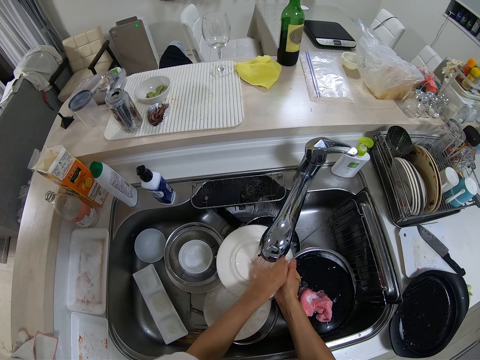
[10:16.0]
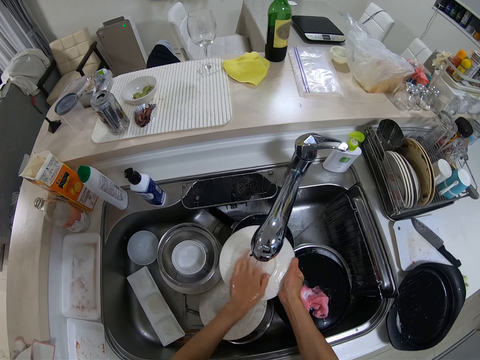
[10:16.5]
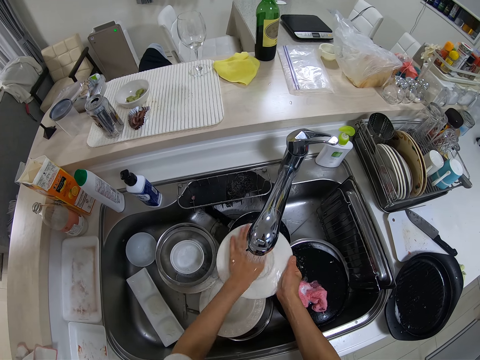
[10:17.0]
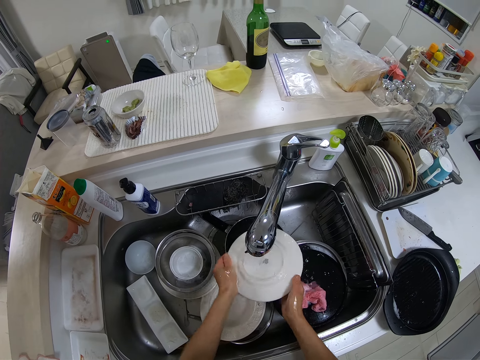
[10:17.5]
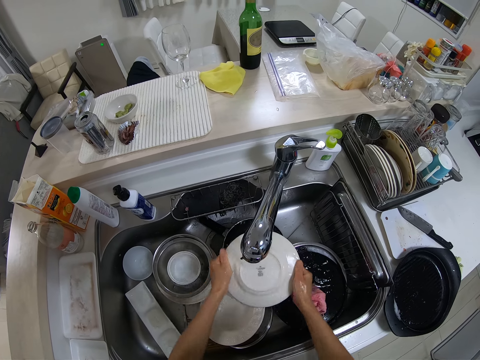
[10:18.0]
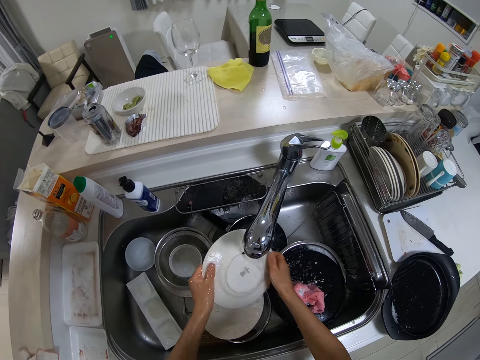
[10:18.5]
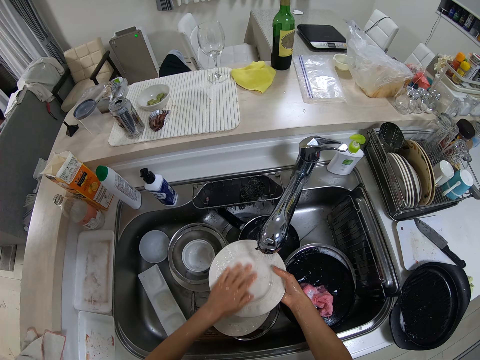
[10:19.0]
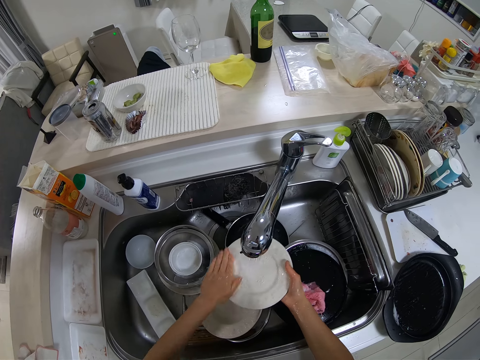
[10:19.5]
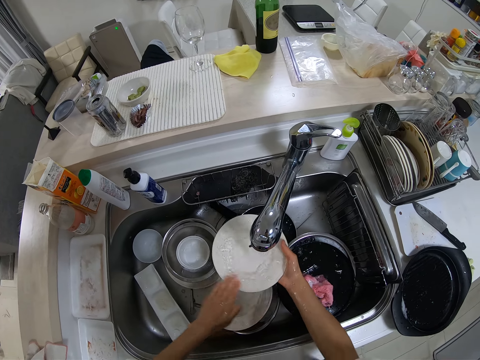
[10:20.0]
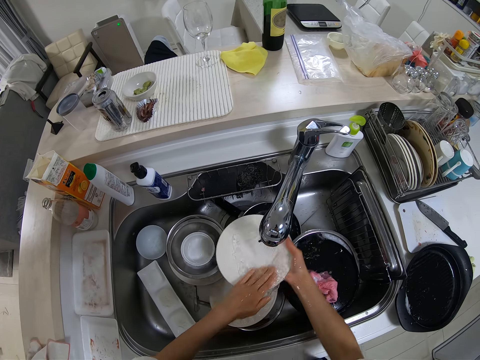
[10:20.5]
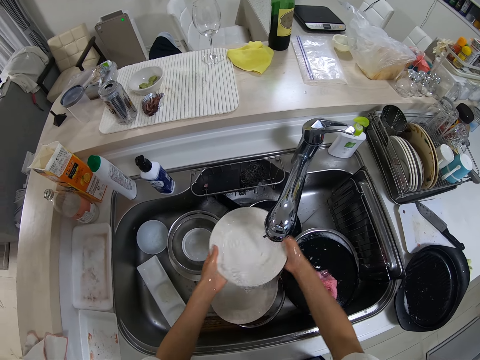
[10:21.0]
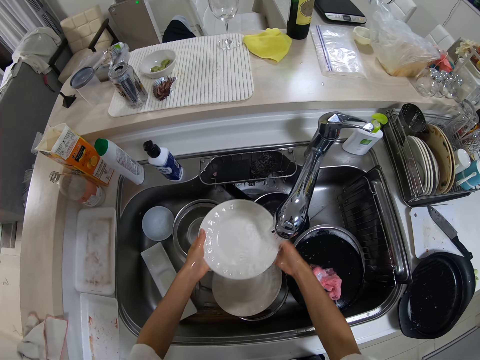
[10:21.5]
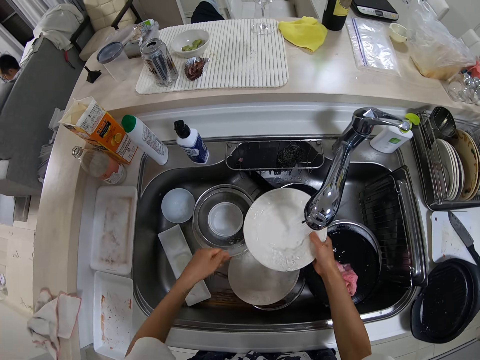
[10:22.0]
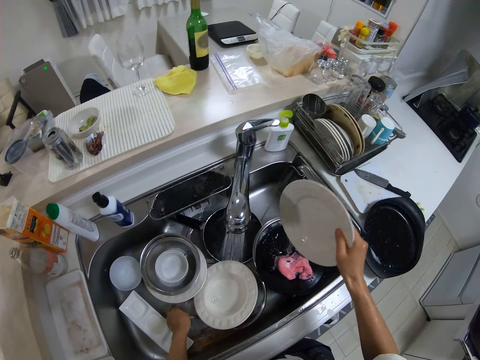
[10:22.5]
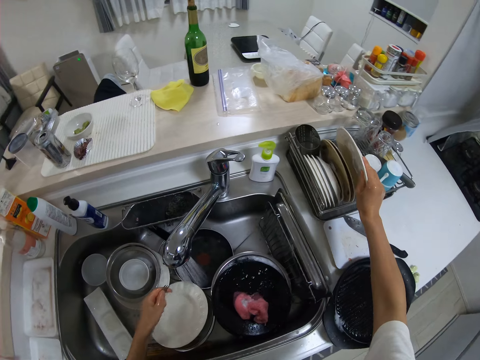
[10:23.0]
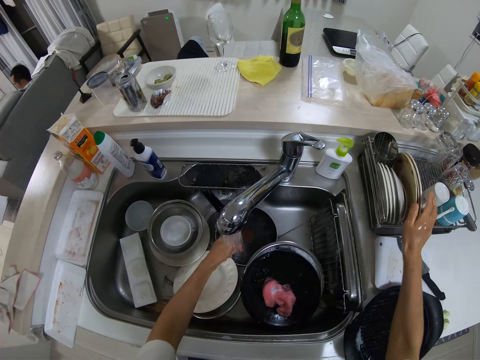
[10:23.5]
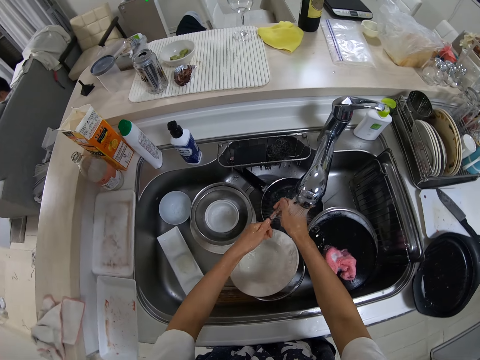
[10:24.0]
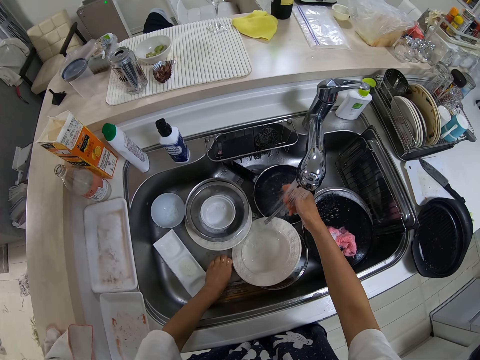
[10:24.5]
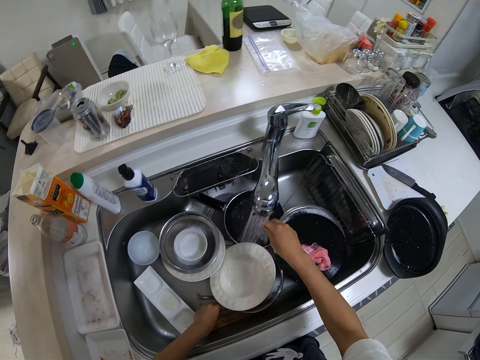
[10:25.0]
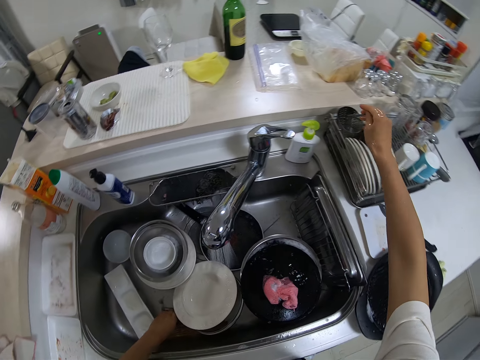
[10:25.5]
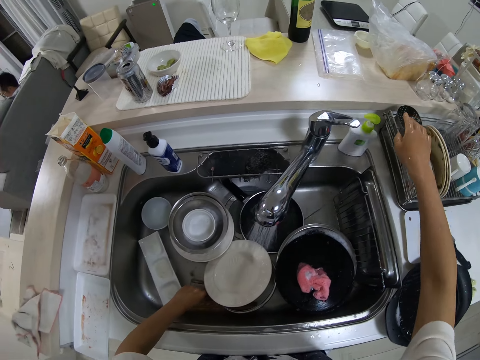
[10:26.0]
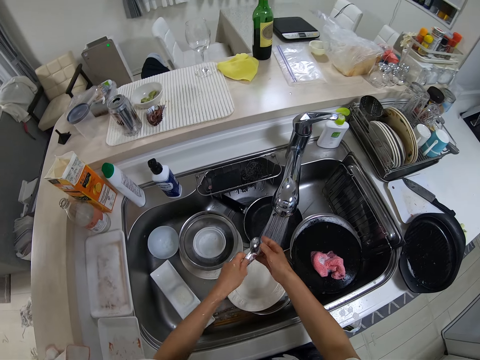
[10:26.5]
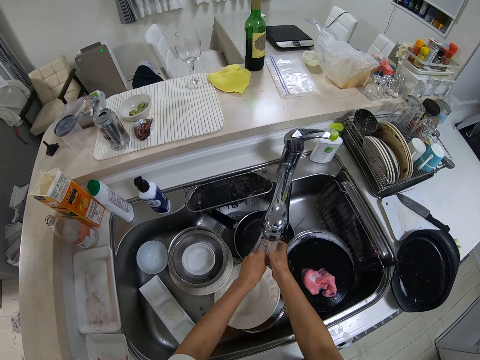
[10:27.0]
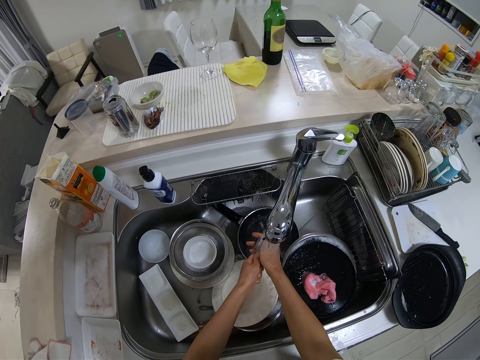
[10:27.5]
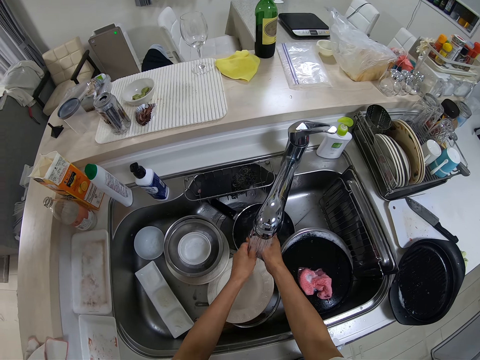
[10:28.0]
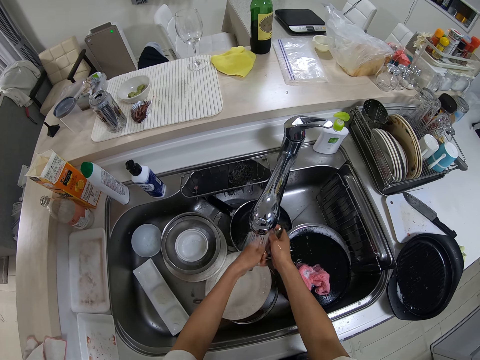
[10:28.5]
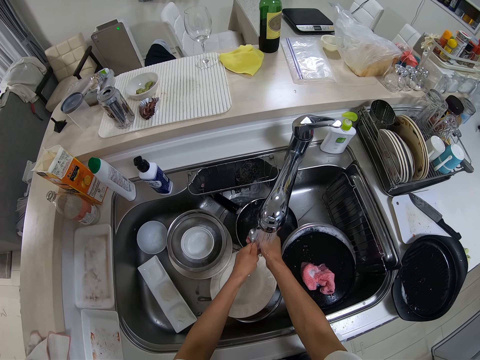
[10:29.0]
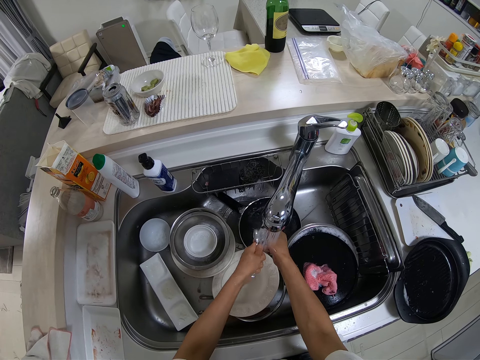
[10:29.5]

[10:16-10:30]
The camera wearer drops the plate in her right hand into the plate rack. She rinses her left hand with water from the tap. She rinses a spoon with her hands. She drops the spoon in her right hand into the plate rack. She picks up spoons in the wash sink with her left hand. She rinses the spoons with her hands.

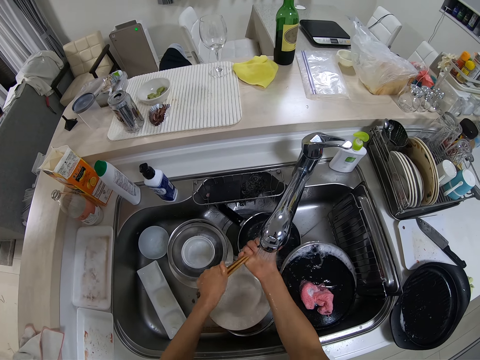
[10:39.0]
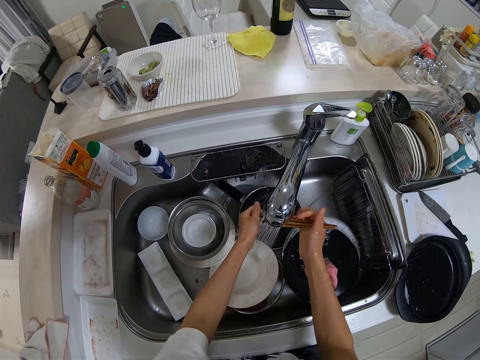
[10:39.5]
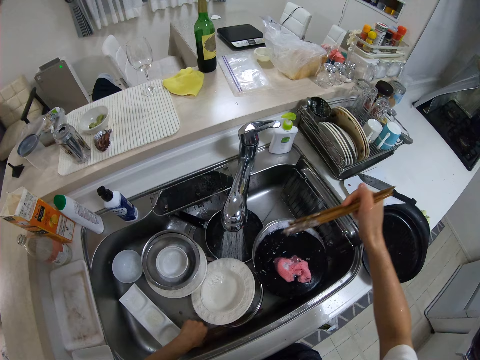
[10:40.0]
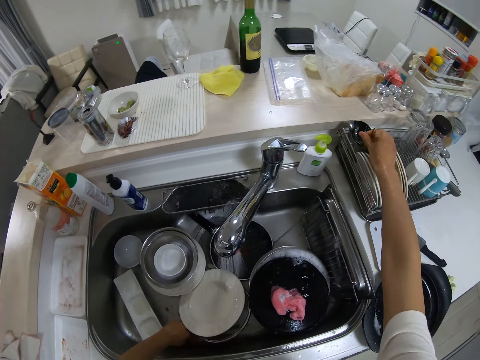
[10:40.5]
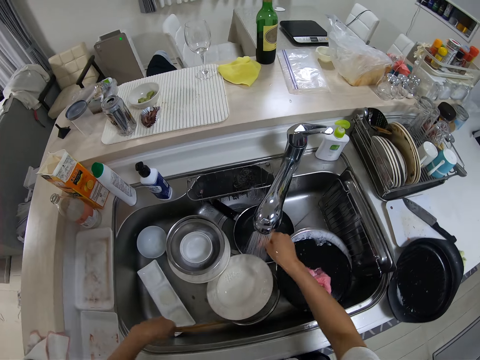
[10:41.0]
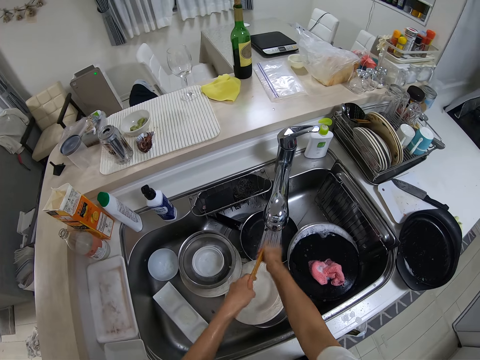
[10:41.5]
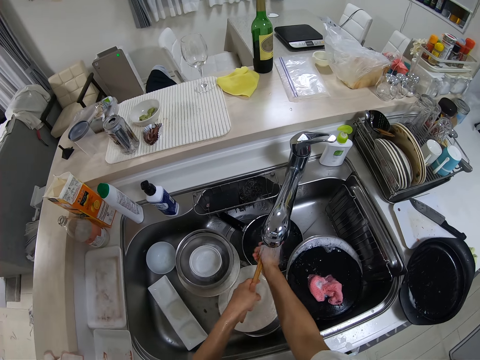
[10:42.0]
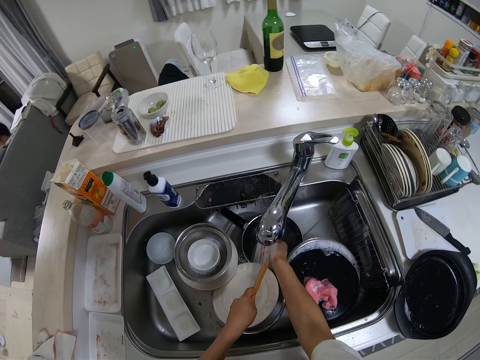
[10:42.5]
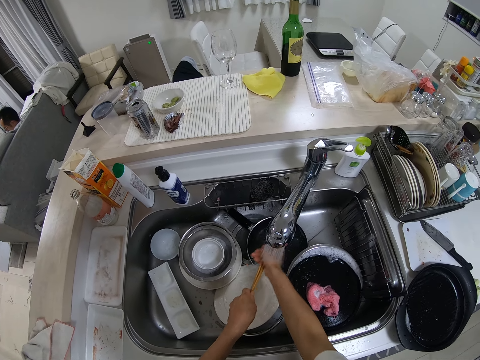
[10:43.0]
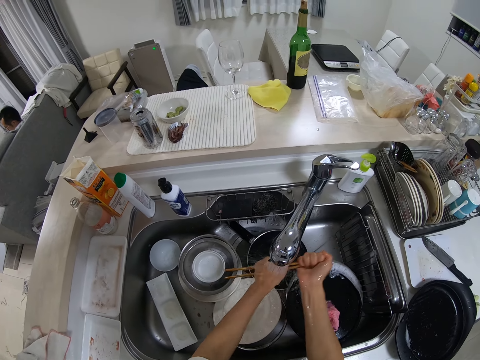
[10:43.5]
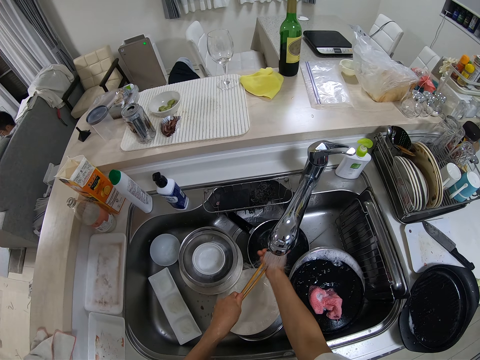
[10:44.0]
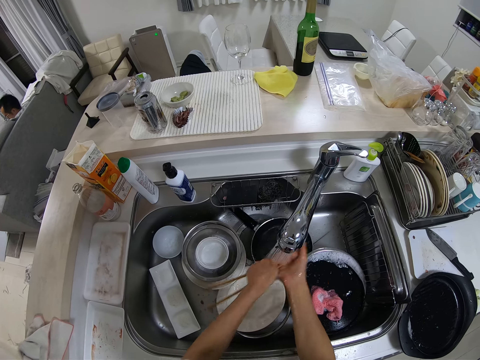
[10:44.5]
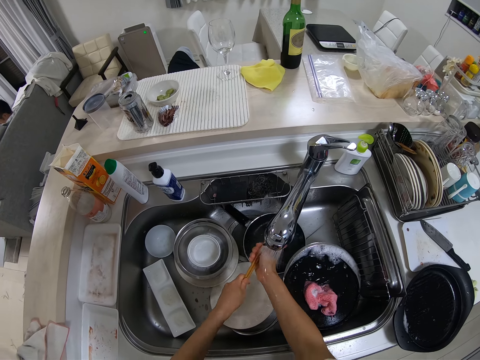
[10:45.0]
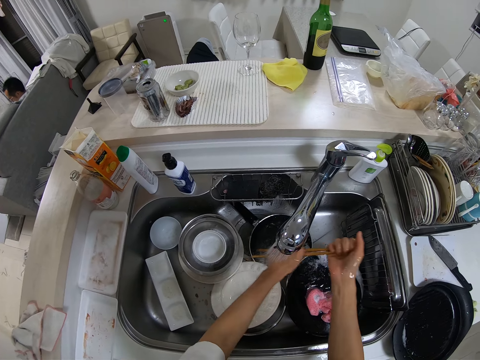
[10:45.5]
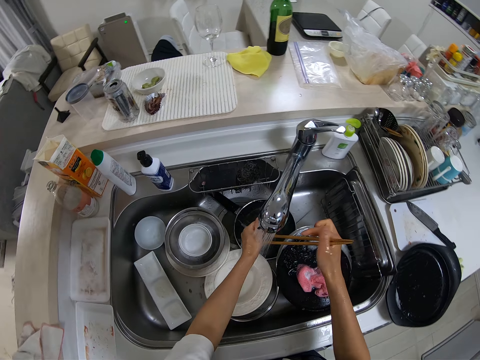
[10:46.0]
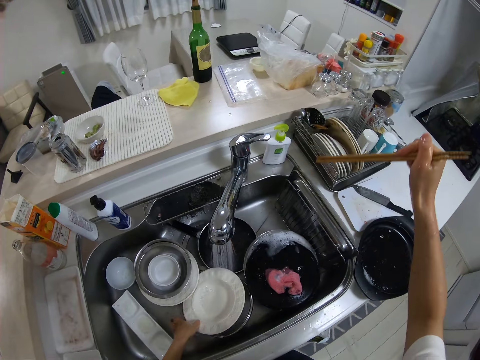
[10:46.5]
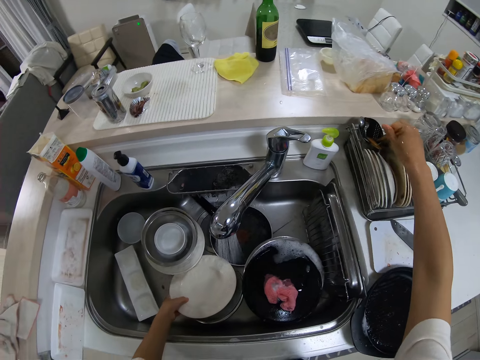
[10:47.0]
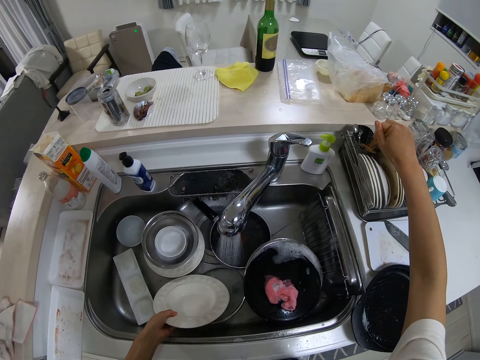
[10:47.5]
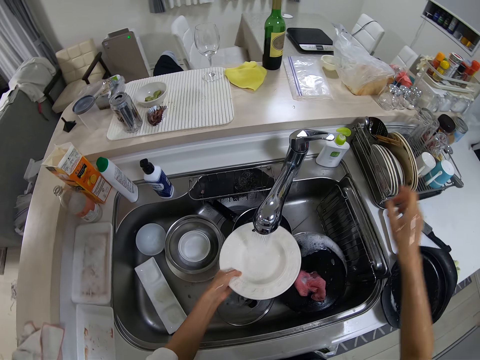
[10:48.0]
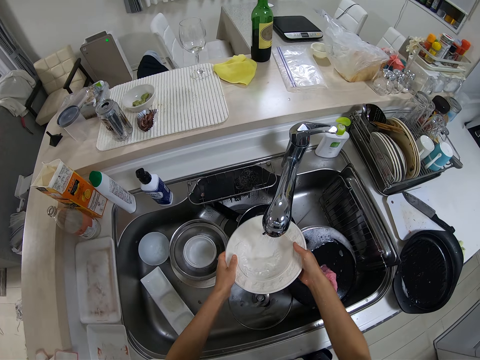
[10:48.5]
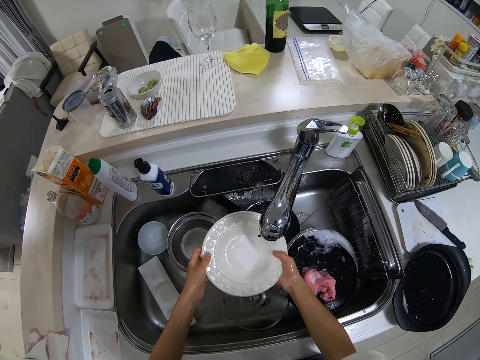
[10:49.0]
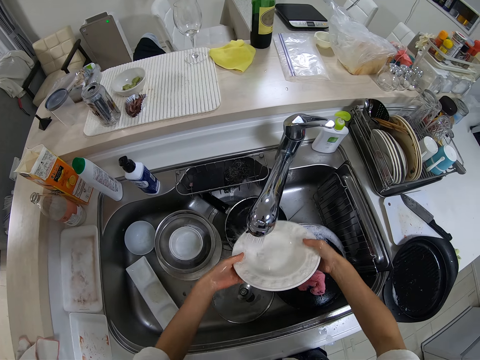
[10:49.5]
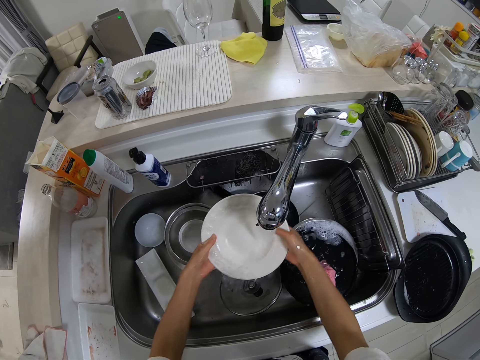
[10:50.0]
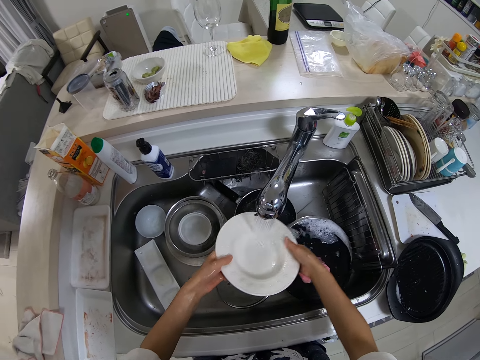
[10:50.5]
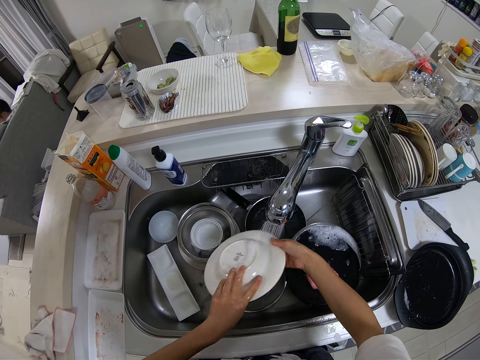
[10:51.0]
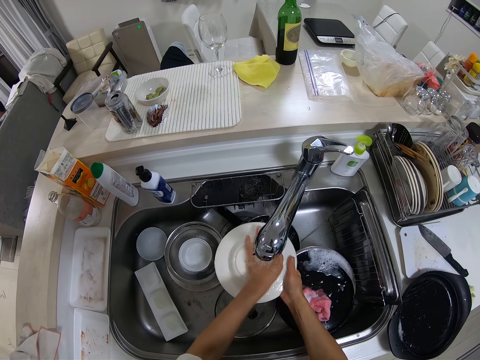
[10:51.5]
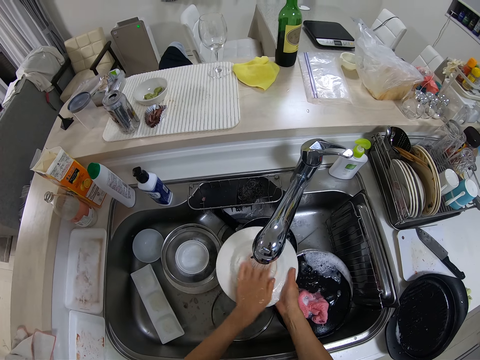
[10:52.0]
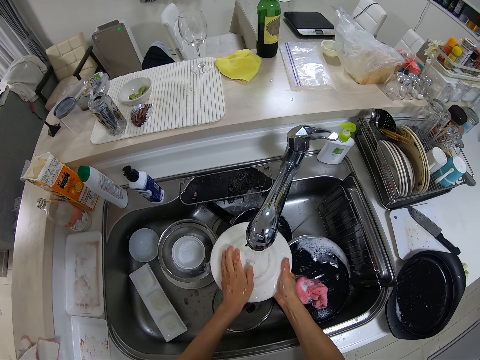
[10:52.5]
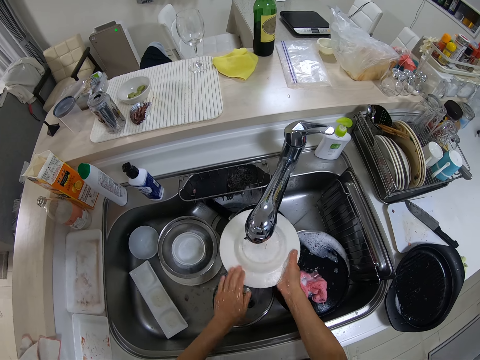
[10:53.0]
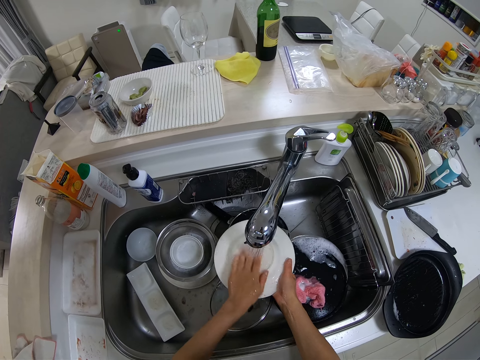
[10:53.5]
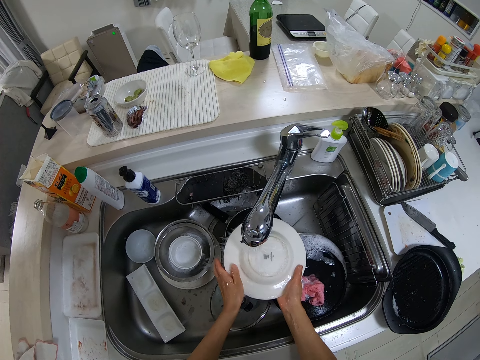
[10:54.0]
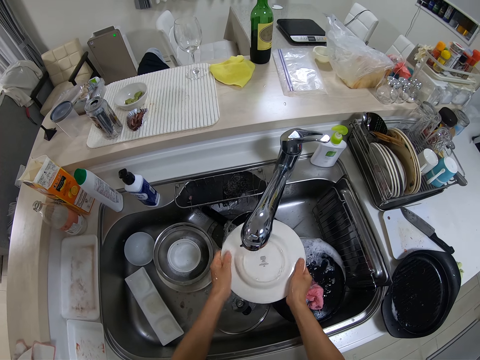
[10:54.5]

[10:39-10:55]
The camera wearer drops the chopsticks in her right hand into the plate rack. She picks up sticks in the wash sink with her left hand. She rinses the sticks with her hands. She picks up a plate with her left hand. She drops the sticks in her right hand into the plate rack. She rinses the plate with her hands in the wash sink.
